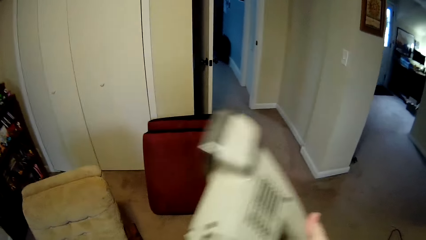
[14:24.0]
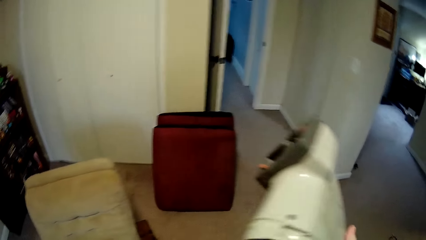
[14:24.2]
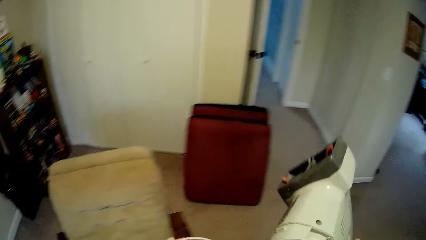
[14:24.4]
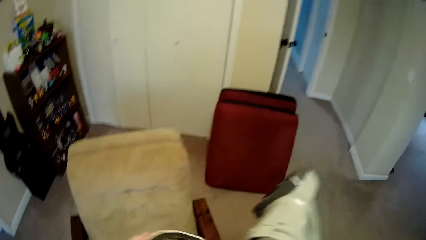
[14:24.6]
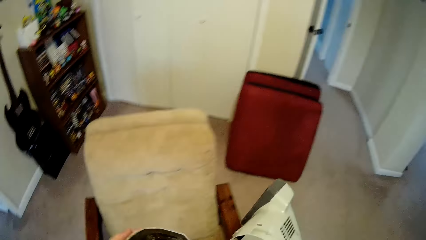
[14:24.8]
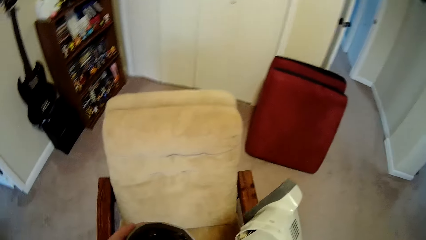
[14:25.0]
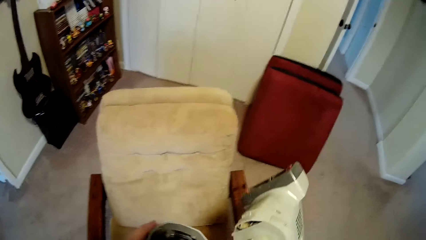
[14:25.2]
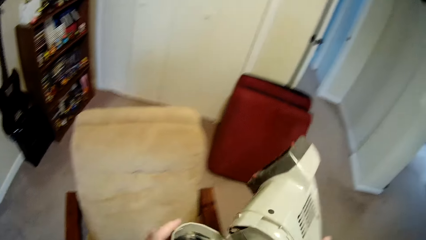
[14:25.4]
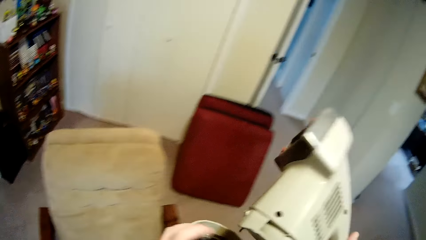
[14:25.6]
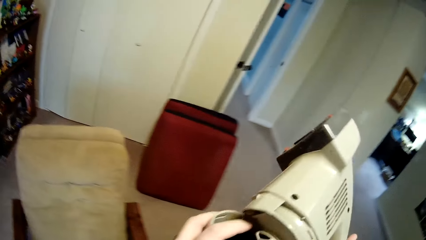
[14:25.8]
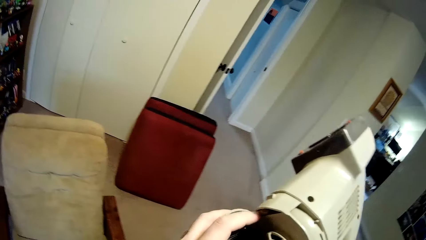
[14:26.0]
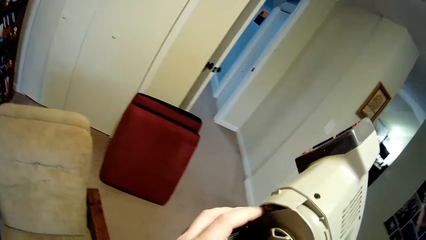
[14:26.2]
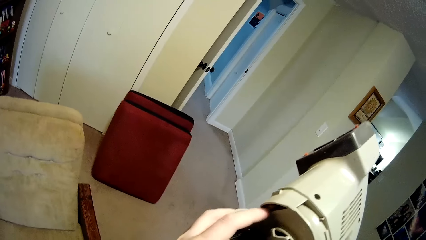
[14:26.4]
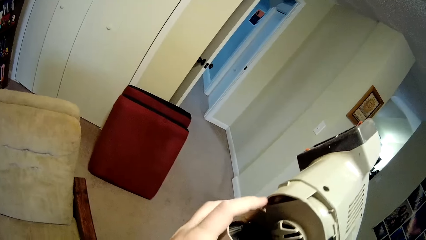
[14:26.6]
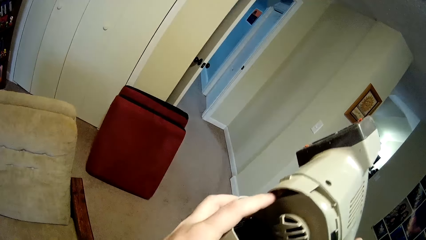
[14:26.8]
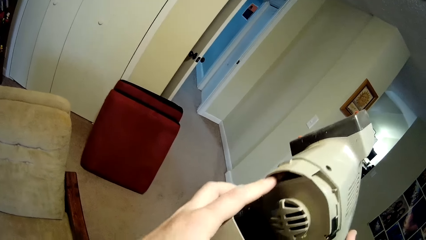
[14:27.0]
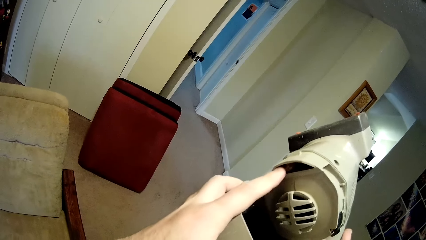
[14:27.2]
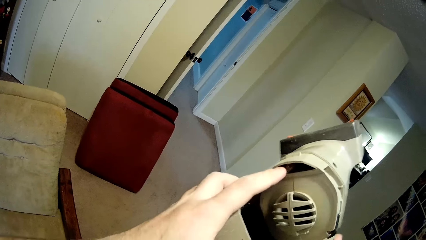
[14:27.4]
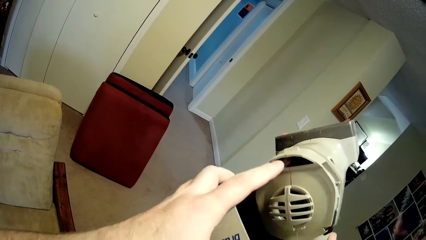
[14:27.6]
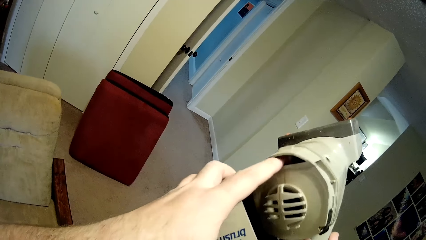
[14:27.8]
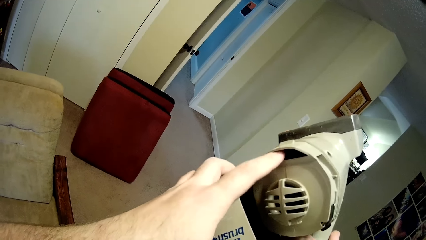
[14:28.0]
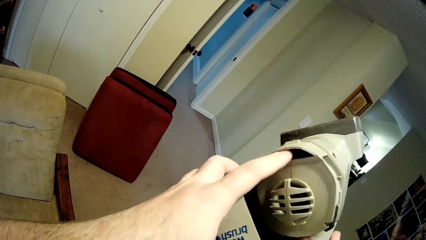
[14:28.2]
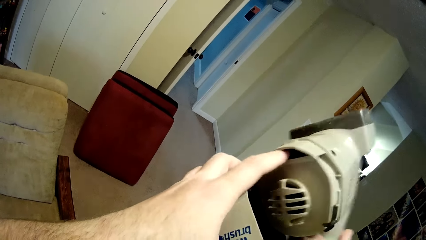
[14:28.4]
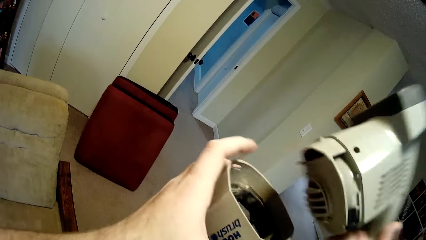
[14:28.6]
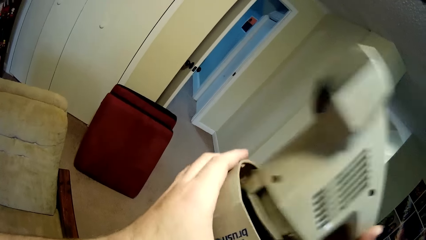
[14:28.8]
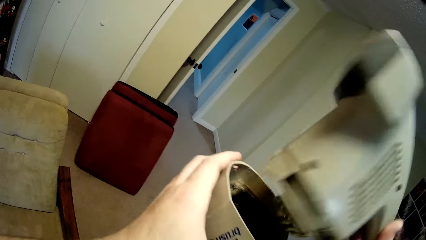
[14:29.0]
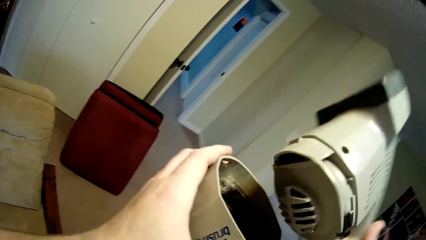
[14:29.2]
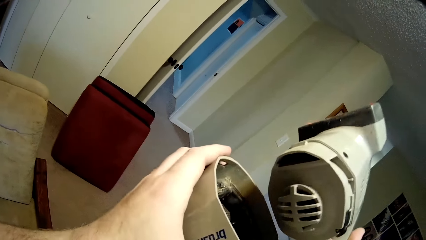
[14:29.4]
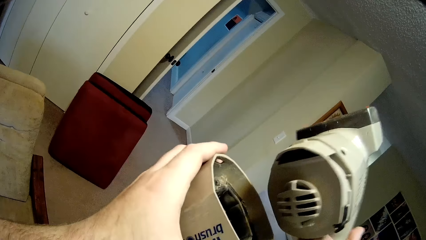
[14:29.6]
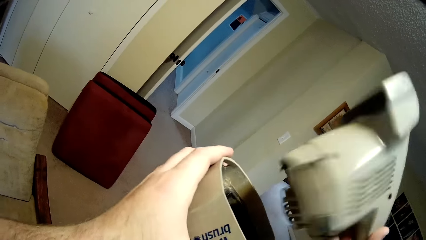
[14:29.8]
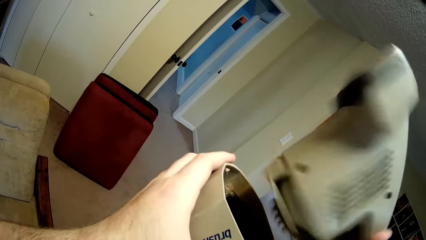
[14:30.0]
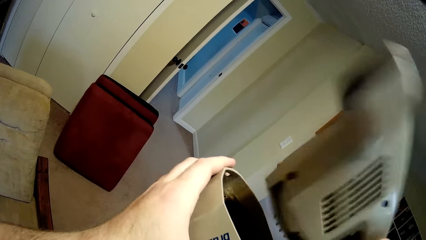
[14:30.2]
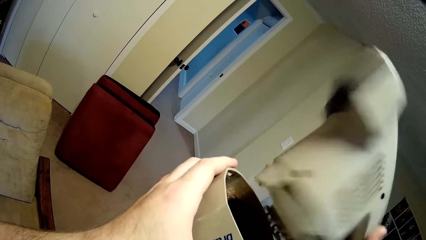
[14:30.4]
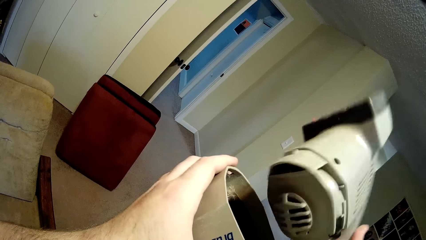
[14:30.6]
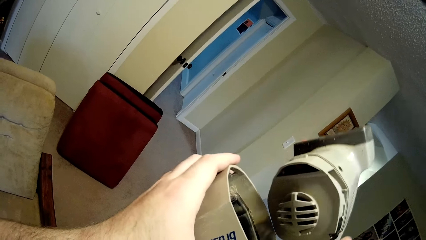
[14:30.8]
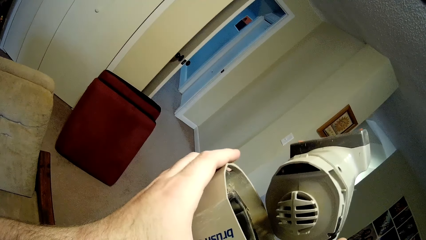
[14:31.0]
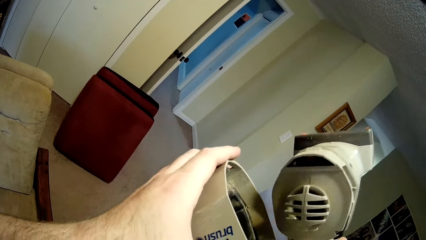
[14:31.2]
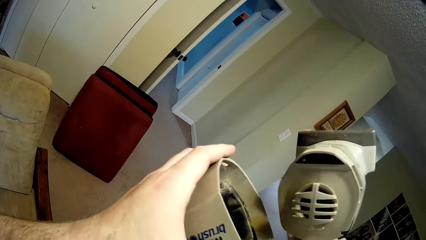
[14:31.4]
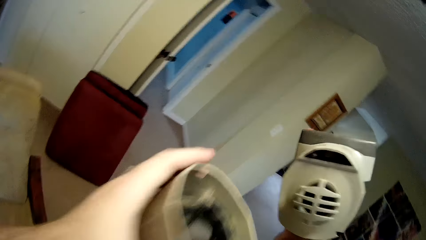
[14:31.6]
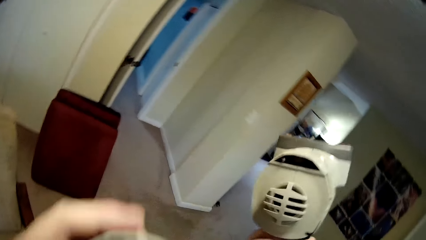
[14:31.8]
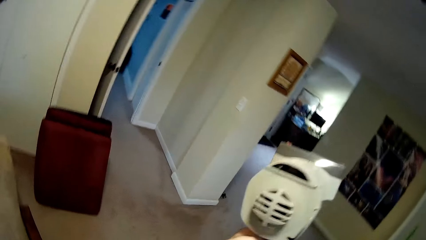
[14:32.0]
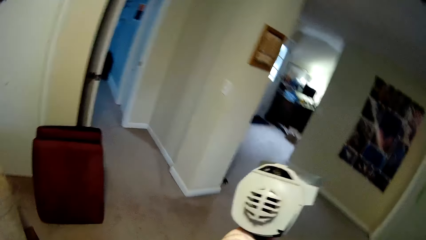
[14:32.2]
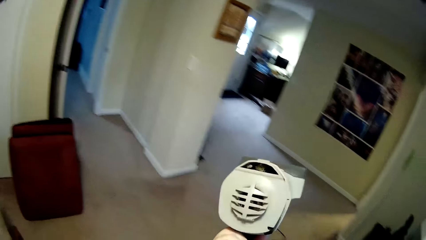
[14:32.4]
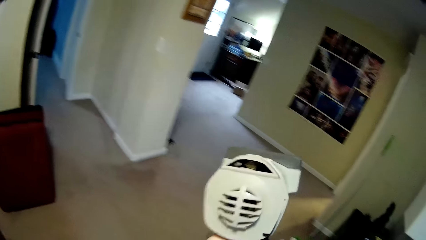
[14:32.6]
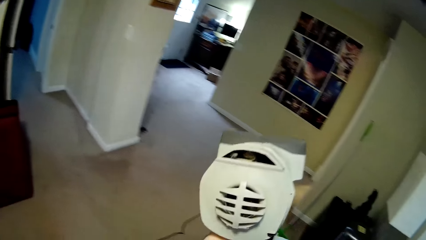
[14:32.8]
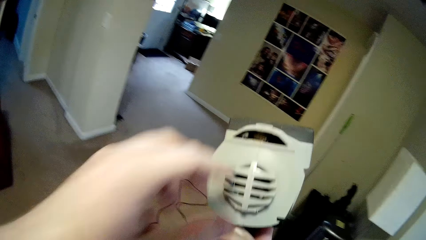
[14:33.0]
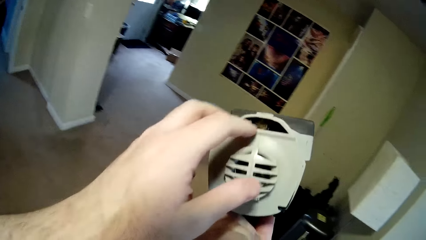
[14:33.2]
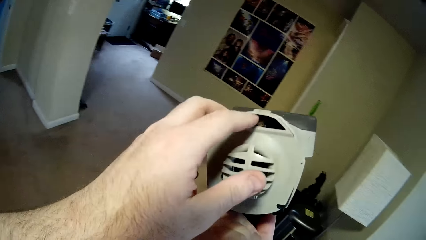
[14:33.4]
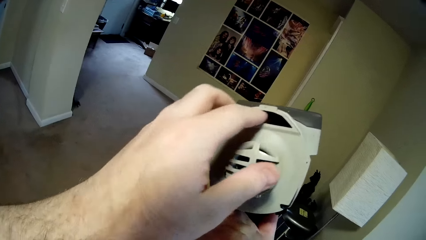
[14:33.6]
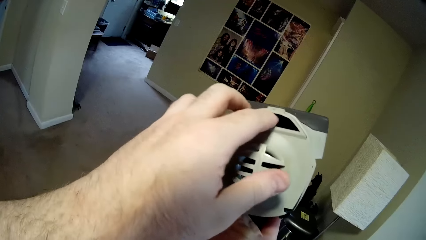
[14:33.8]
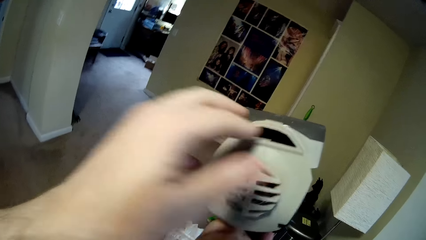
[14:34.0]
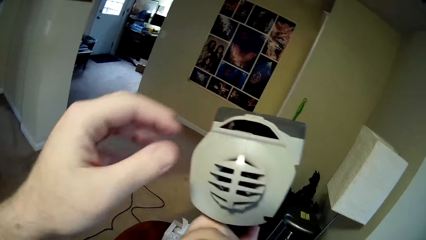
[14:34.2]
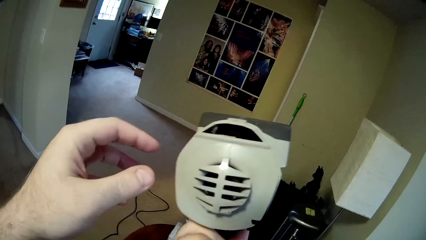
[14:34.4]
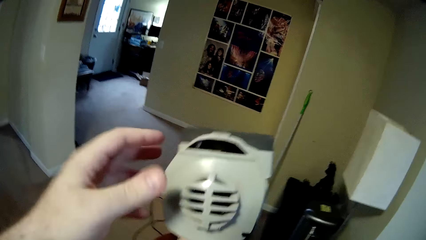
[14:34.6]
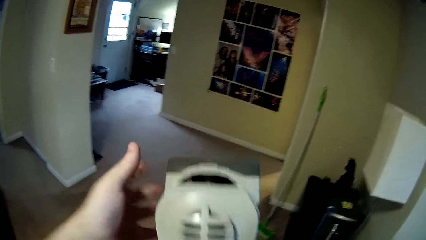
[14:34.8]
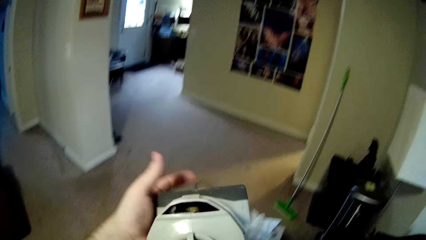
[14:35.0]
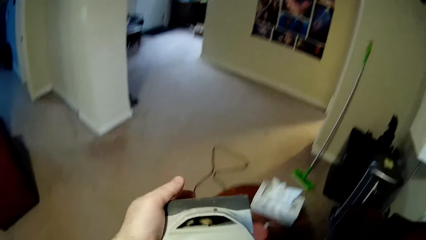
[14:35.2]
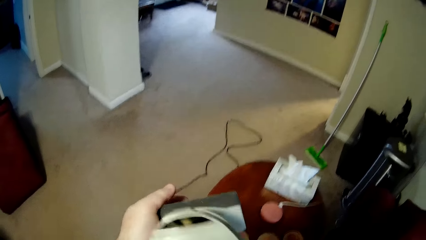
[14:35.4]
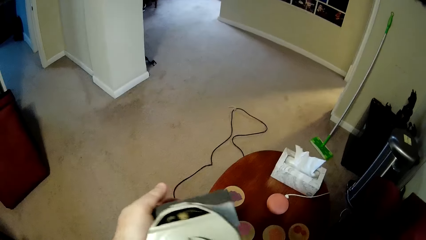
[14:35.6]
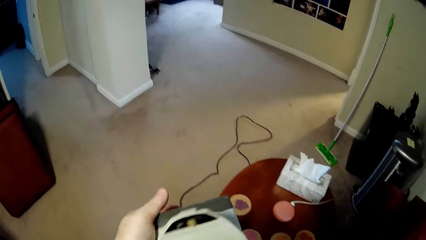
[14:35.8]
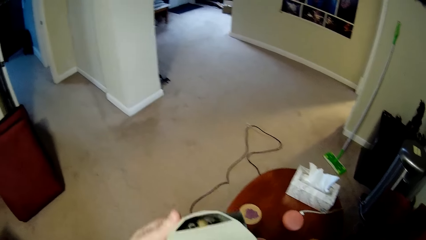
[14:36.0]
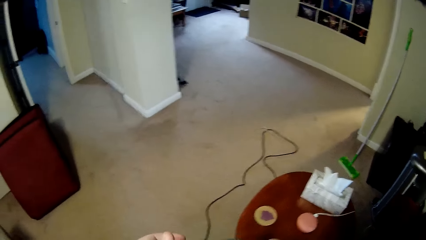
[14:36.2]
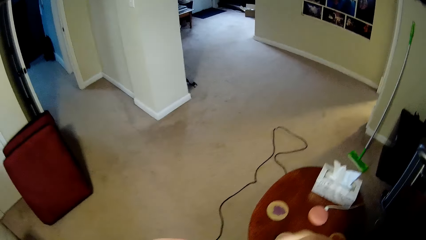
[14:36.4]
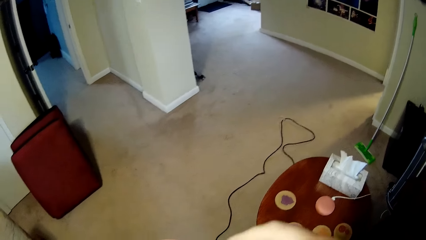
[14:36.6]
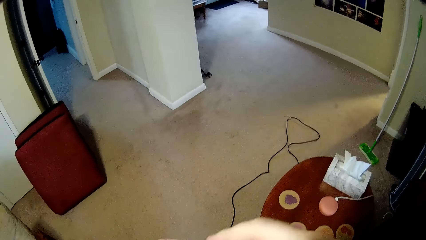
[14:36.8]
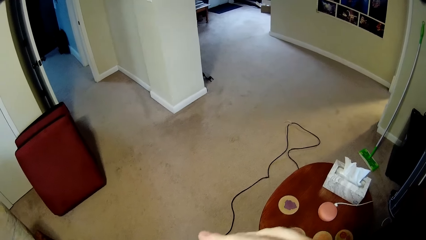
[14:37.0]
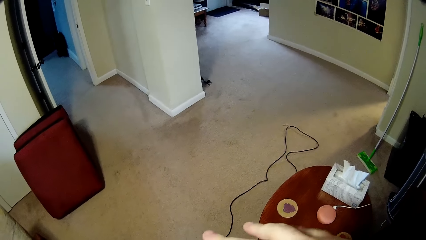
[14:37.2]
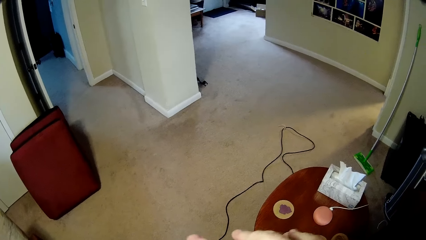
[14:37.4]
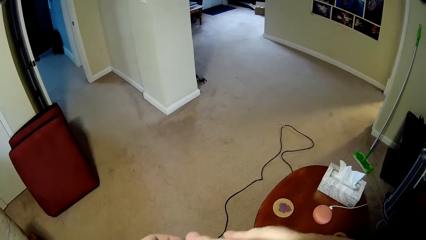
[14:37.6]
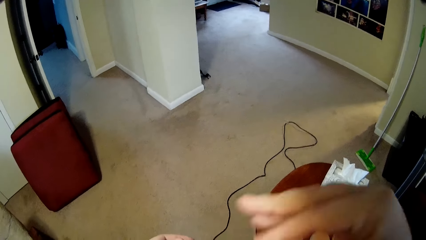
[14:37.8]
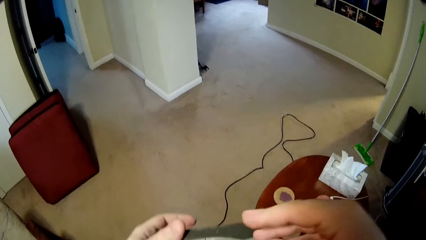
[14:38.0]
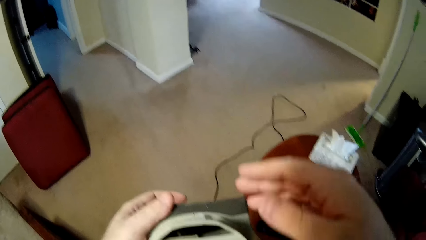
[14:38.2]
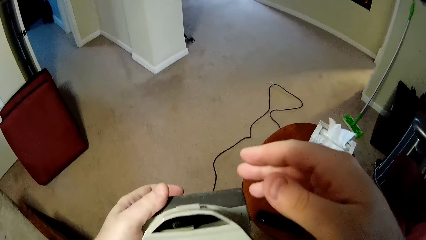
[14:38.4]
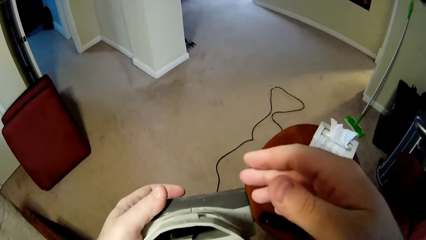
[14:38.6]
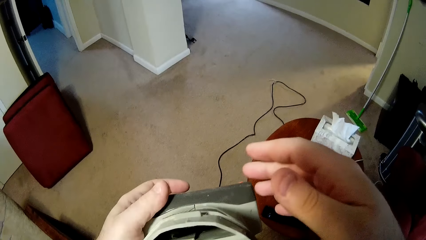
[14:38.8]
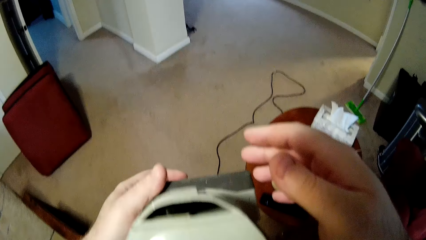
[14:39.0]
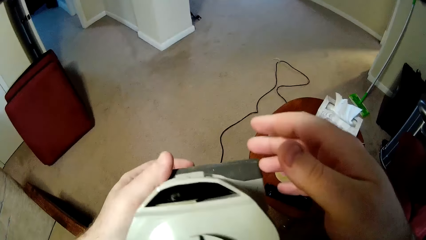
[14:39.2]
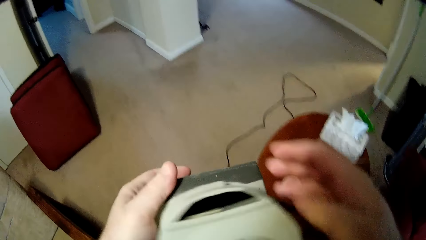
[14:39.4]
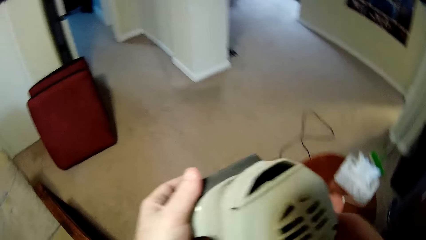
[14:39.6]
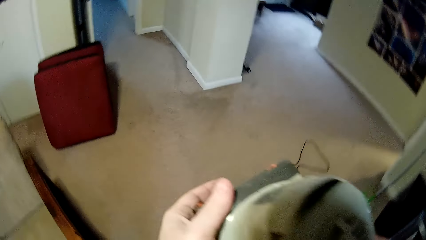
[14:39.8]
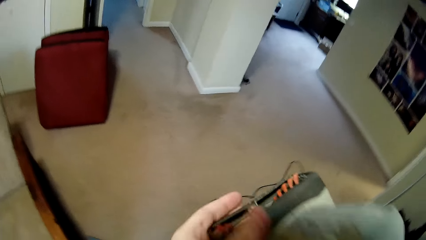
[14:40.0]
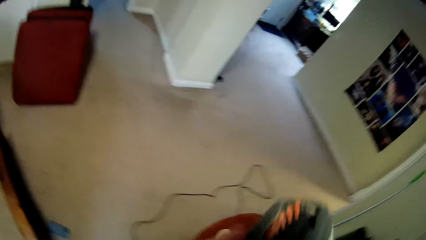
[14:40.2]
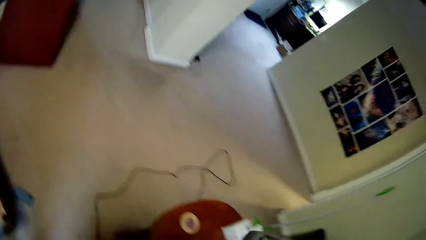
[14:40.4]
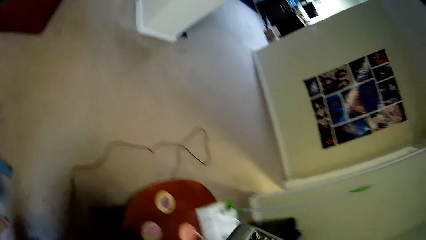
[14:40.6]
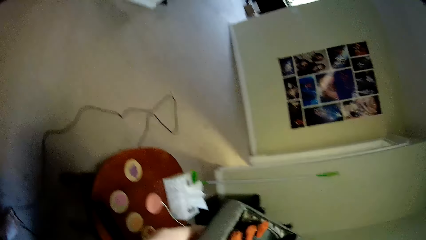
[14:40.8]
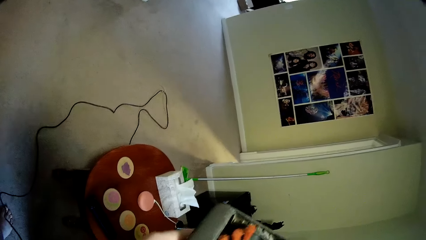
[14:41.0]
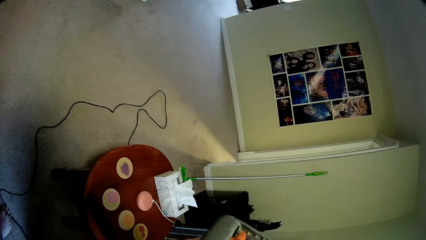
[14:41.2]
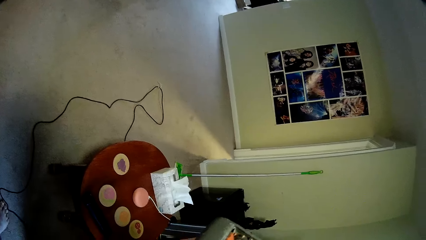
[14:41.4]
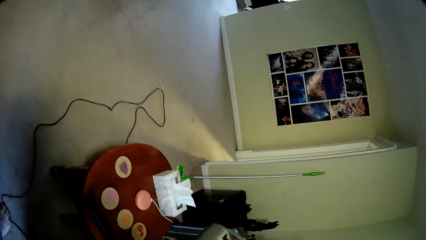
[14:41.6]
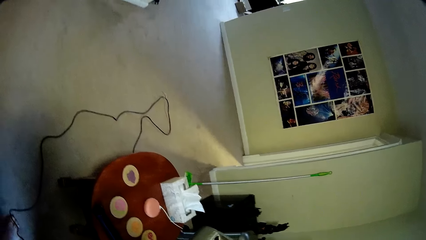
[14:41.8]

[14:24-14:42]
The camera wearer removes the dirt from the machine. They insert an index finger in the machine. They shake the machine.
